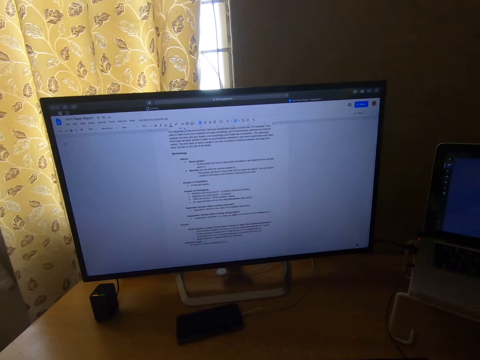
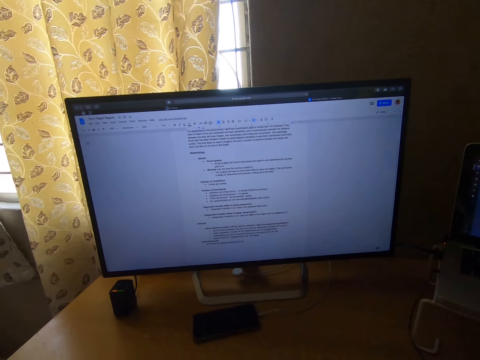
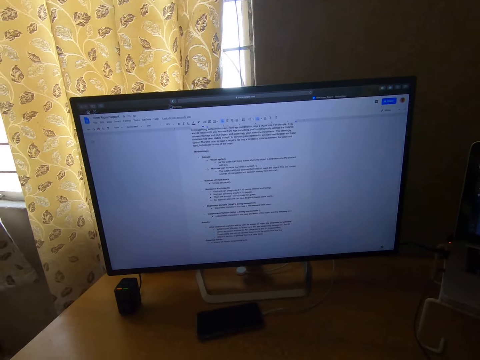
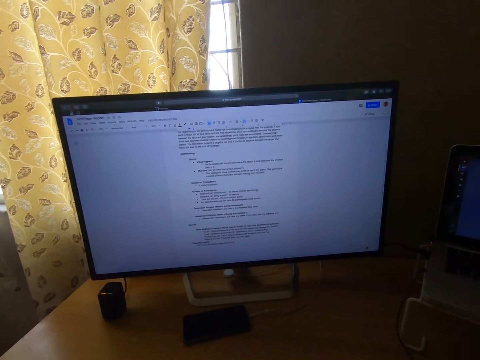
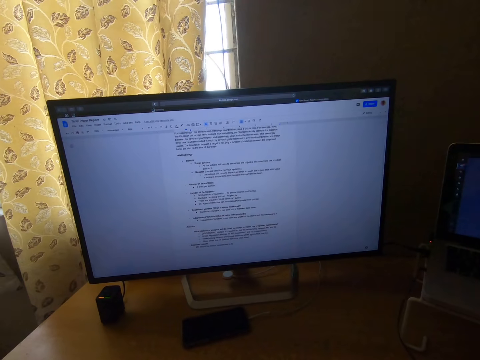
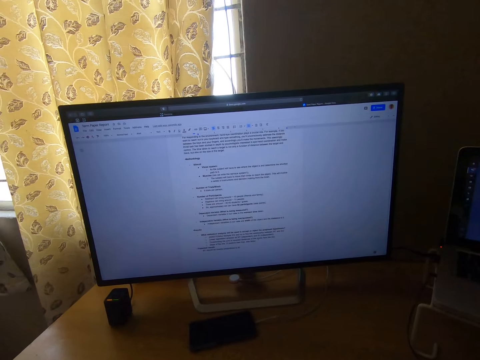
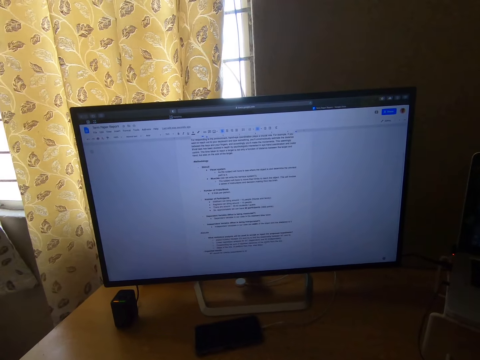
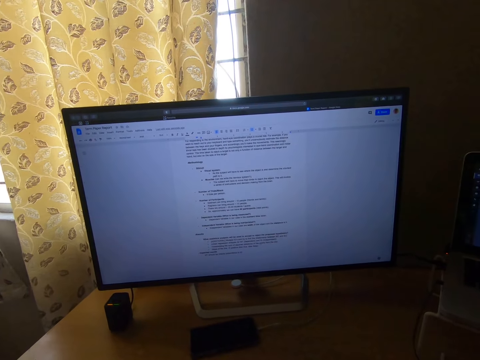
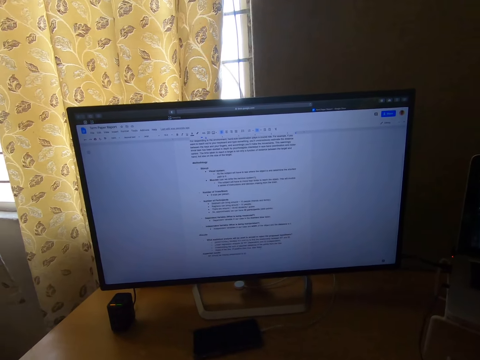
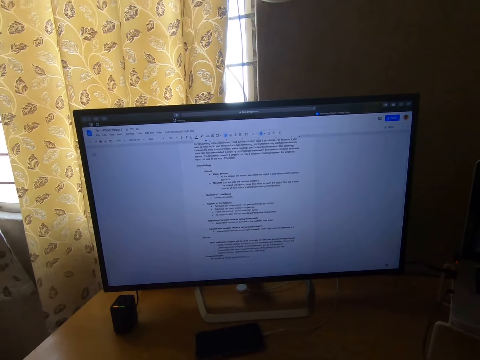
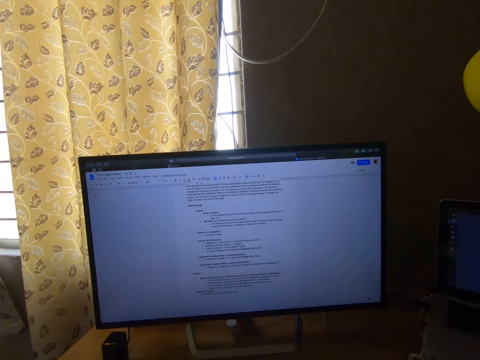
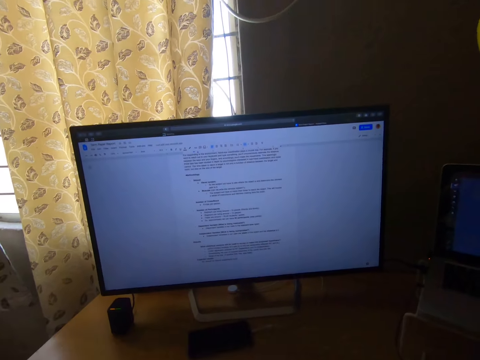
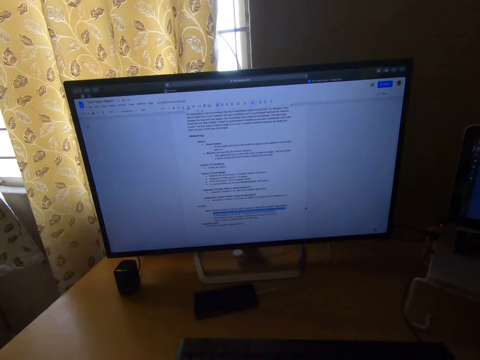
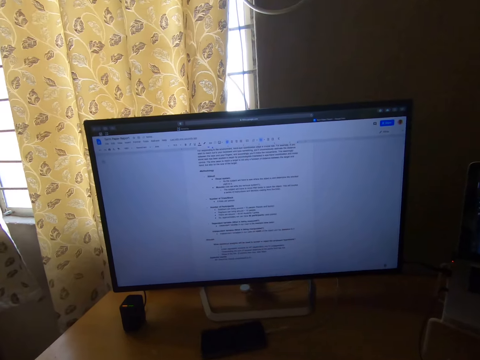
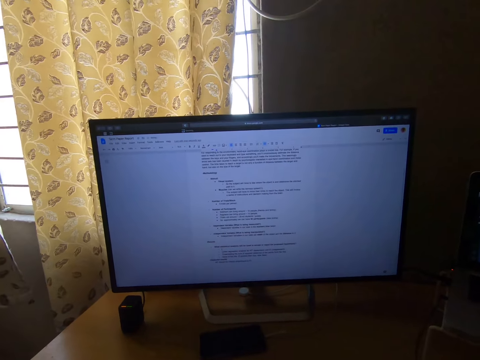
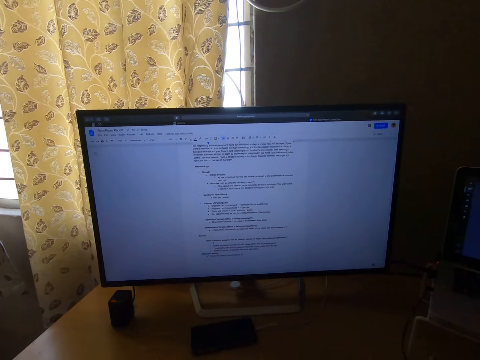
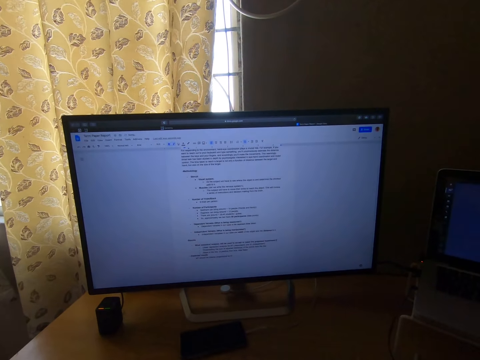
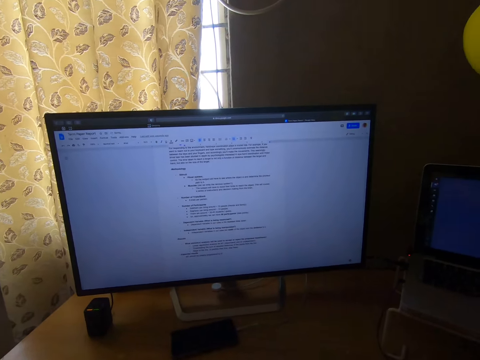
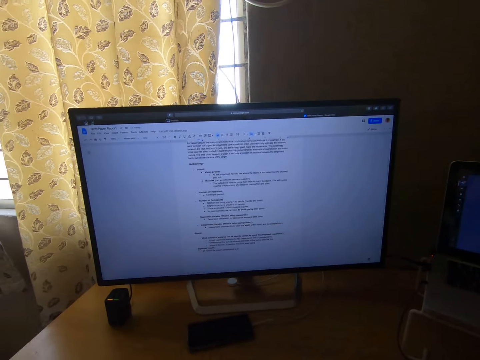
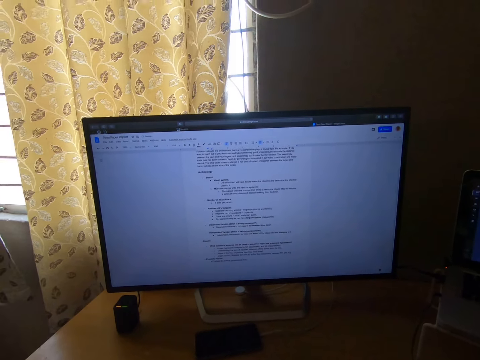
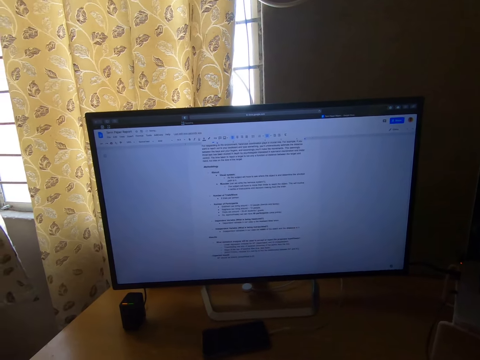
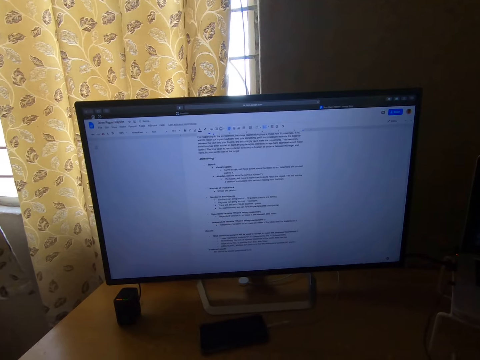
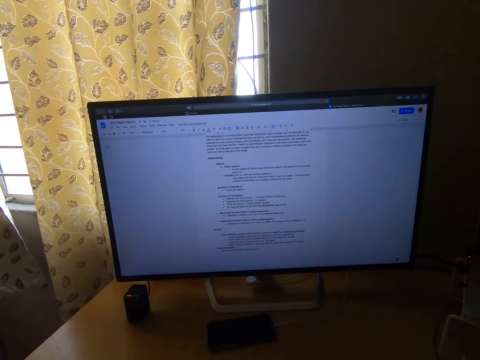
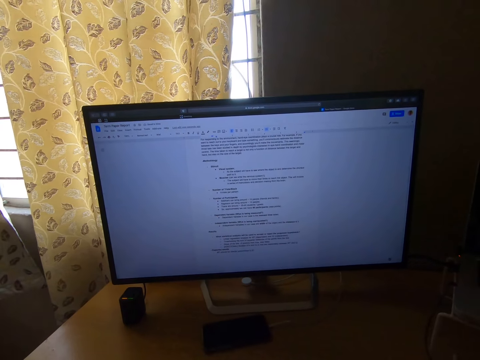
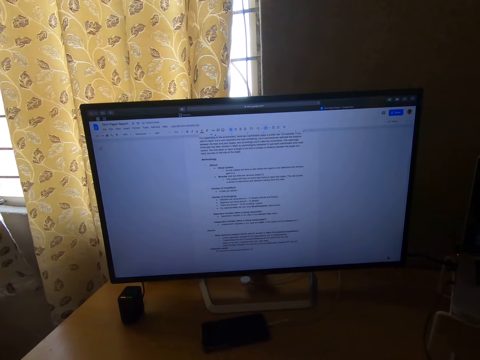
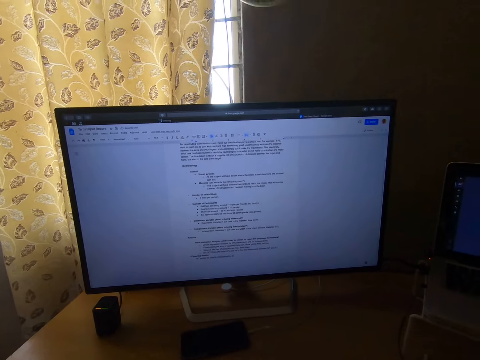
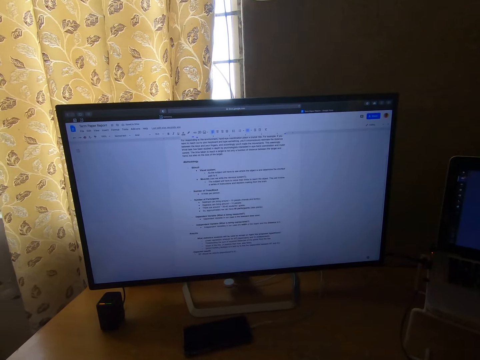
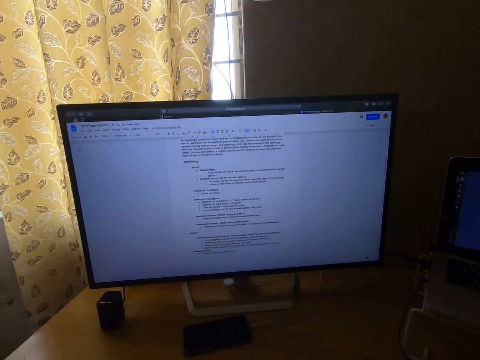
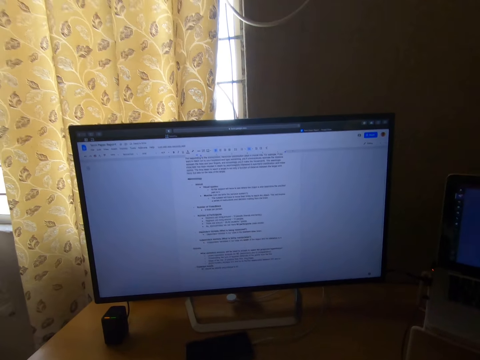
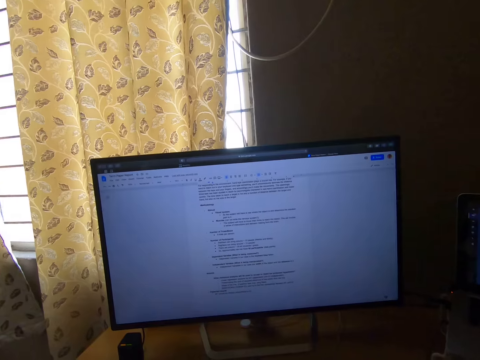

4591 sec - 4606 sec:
The camera wearer scrolls the notes in the computer.

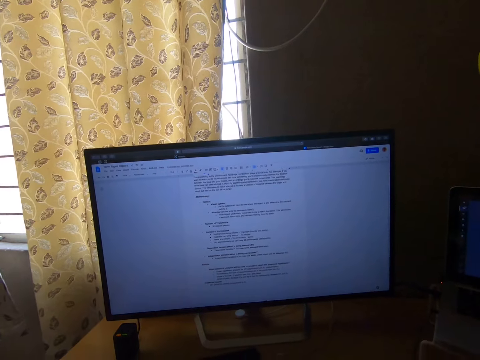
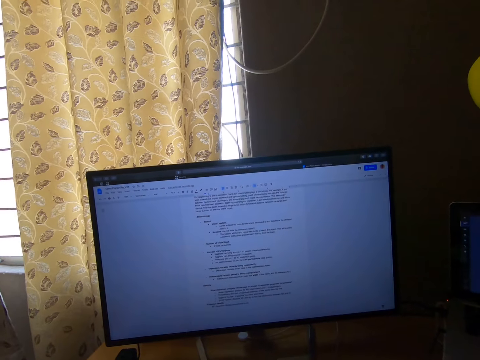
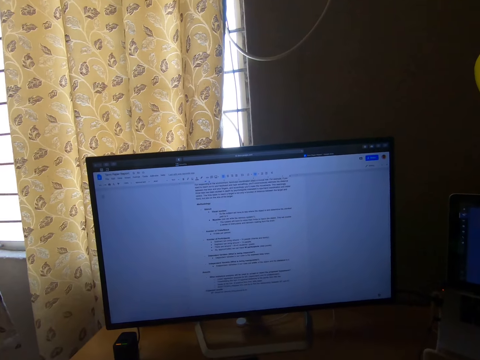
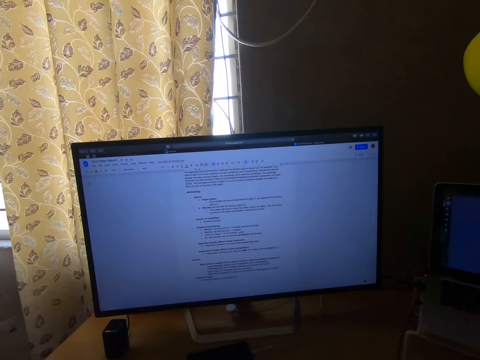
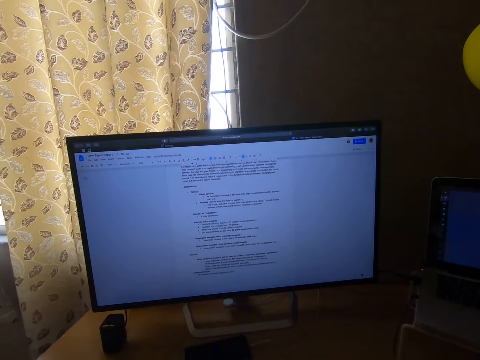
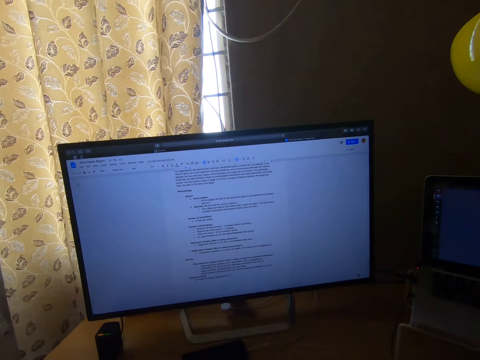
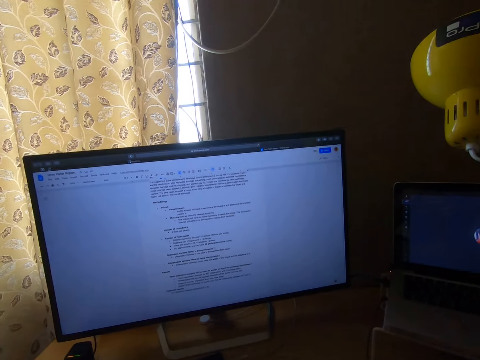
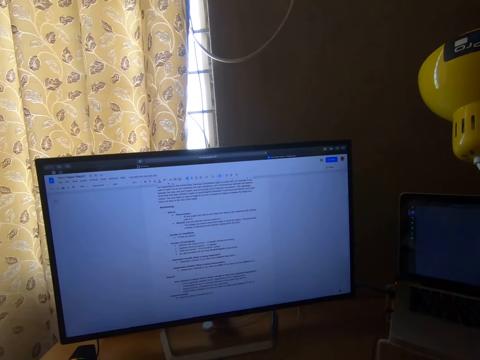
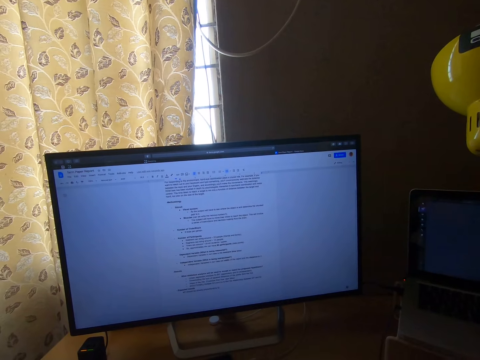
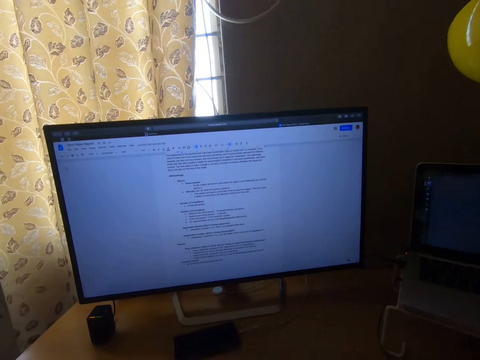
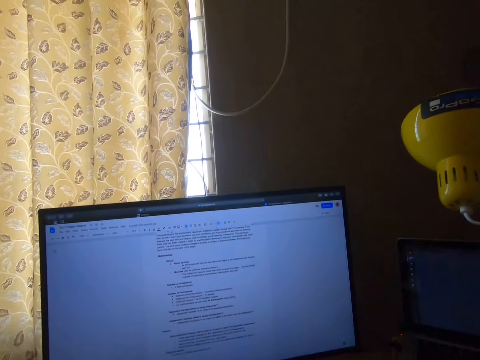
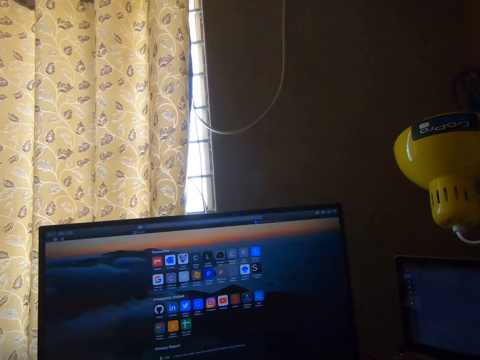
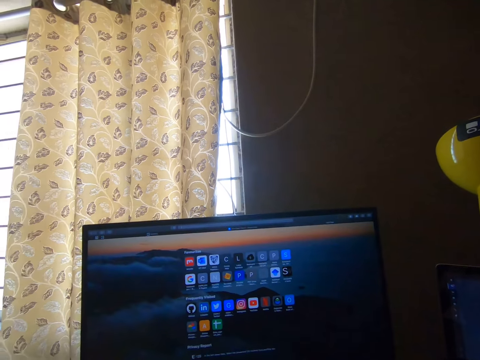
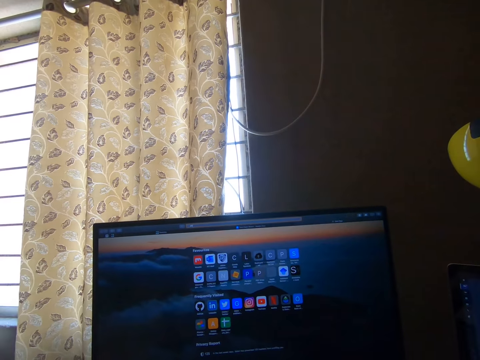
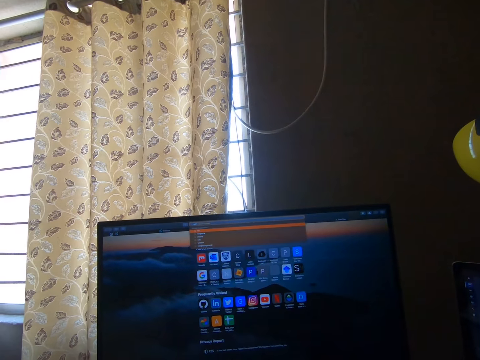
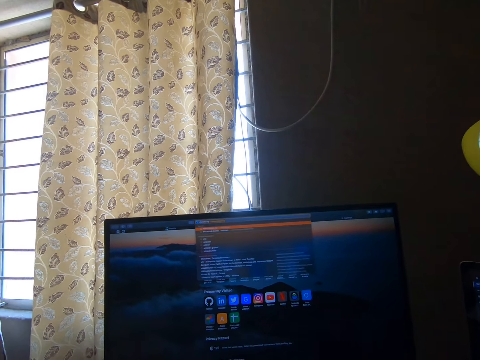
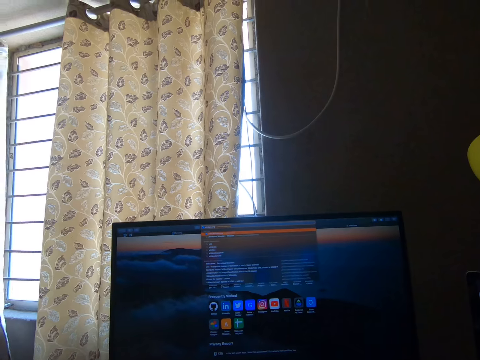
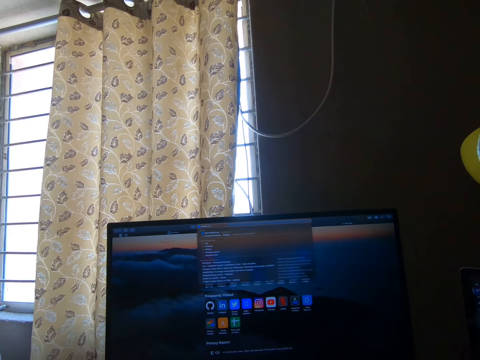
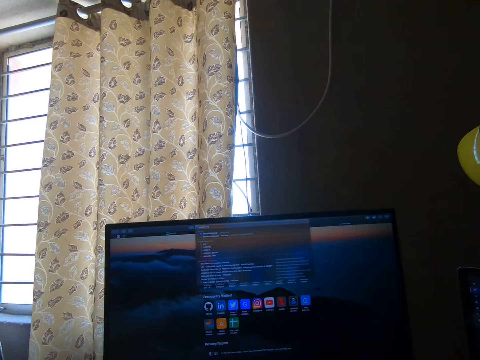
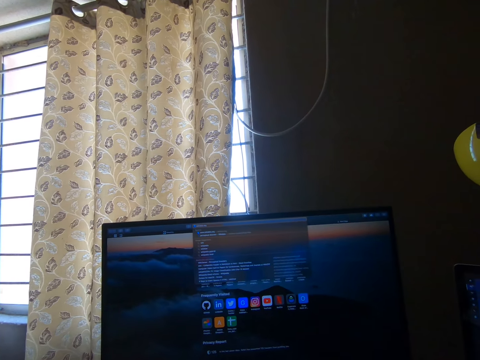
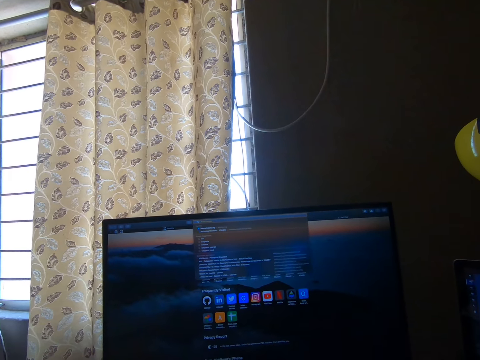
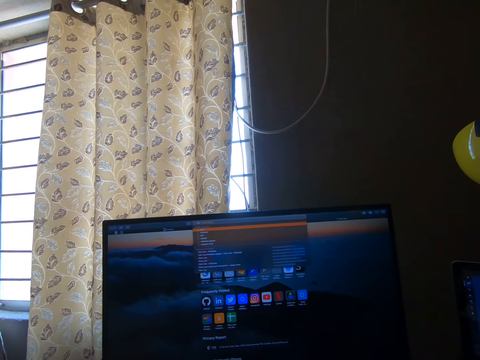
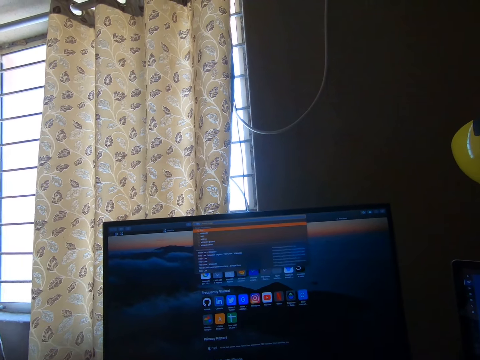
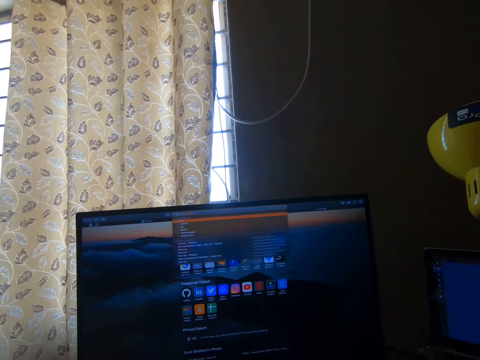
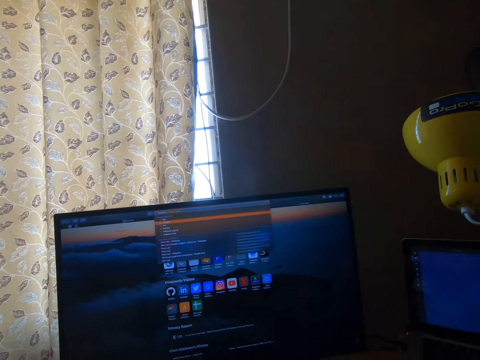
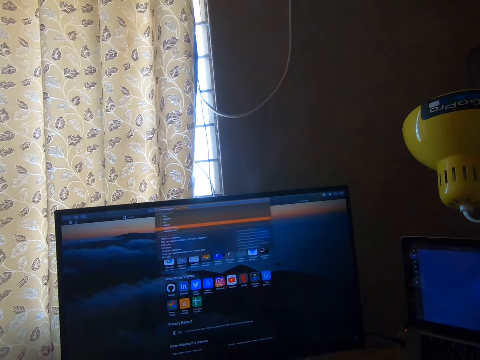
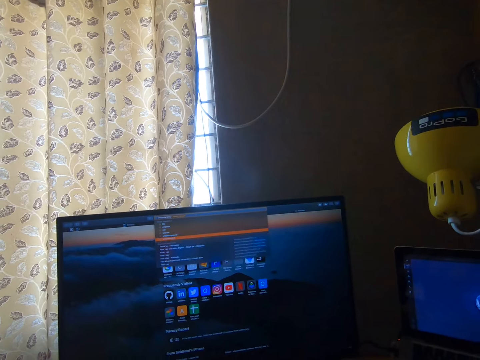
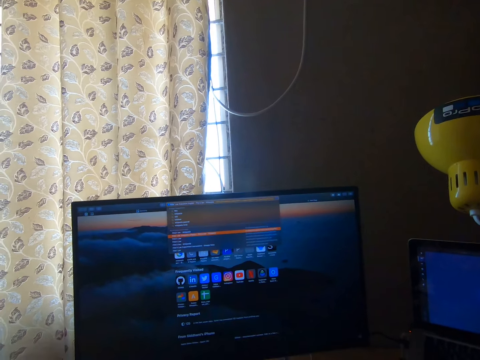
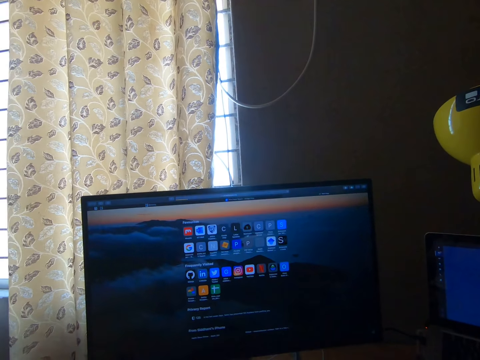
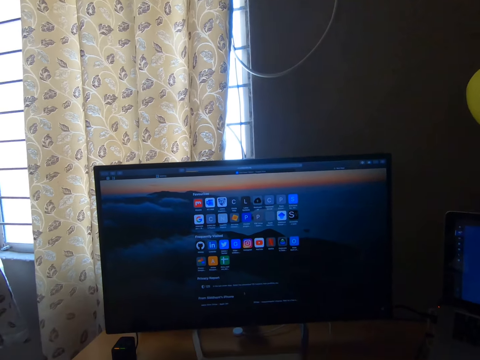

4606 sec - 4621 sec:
The camera wearer operates the computer.
